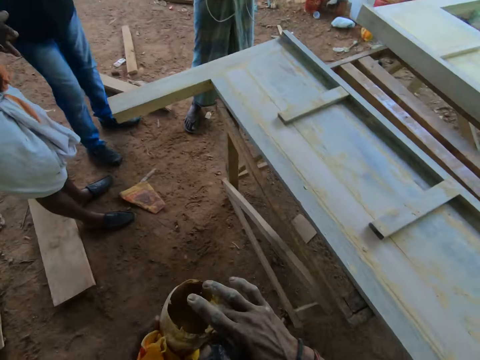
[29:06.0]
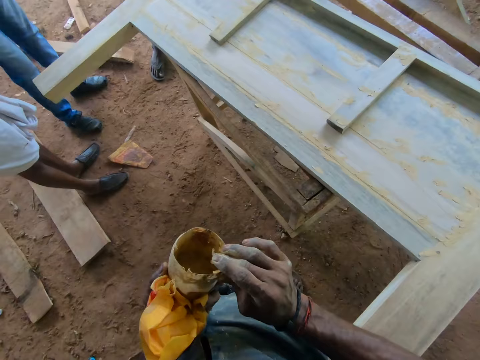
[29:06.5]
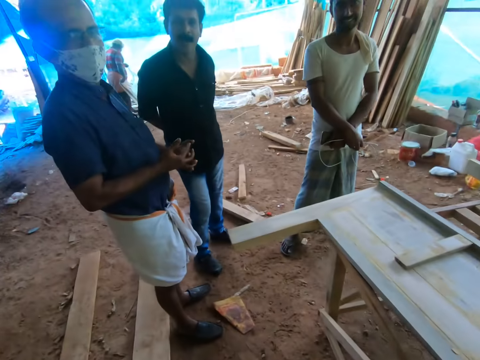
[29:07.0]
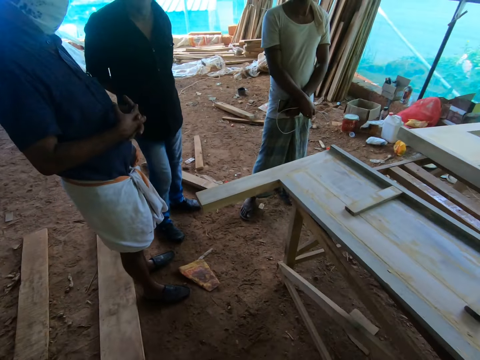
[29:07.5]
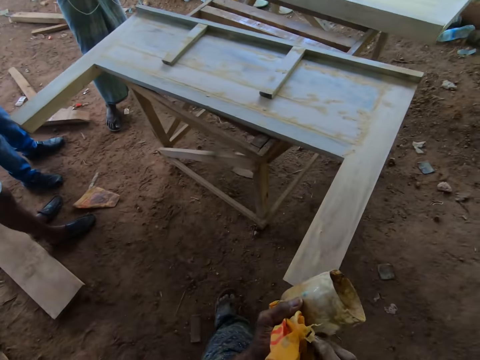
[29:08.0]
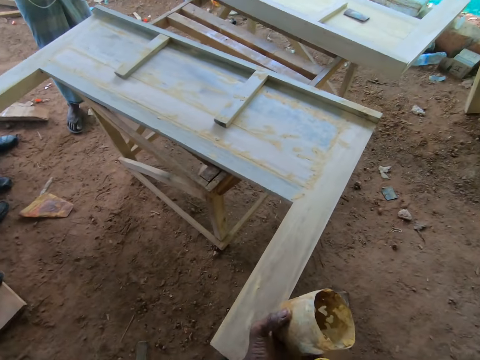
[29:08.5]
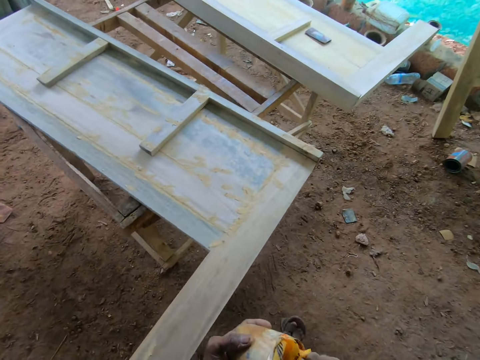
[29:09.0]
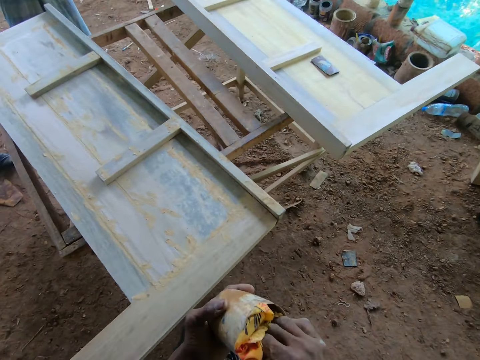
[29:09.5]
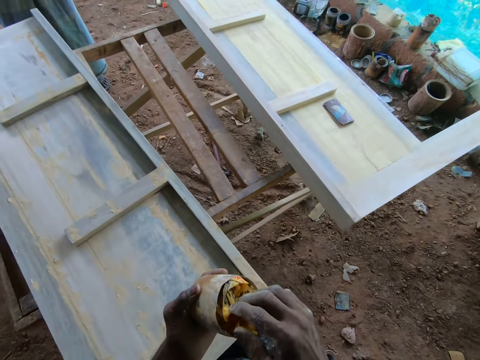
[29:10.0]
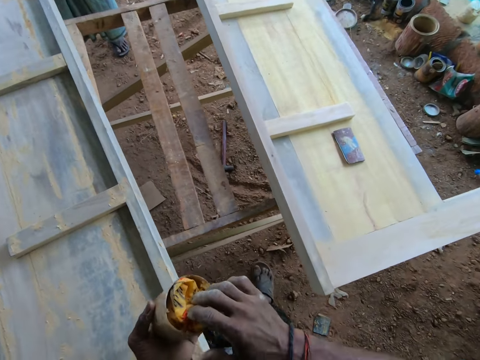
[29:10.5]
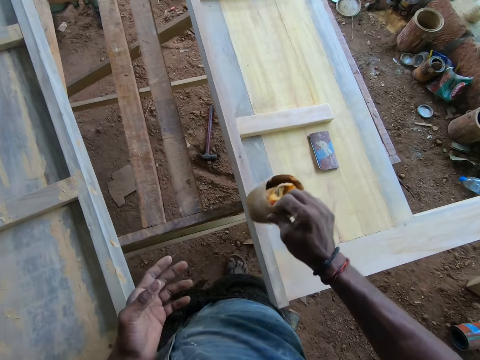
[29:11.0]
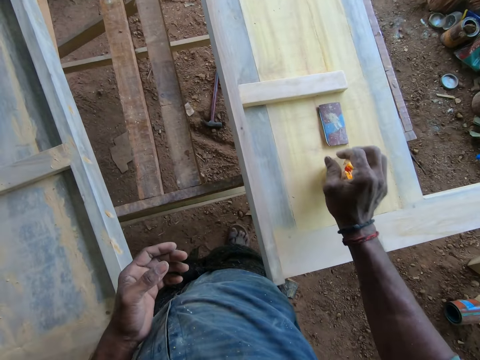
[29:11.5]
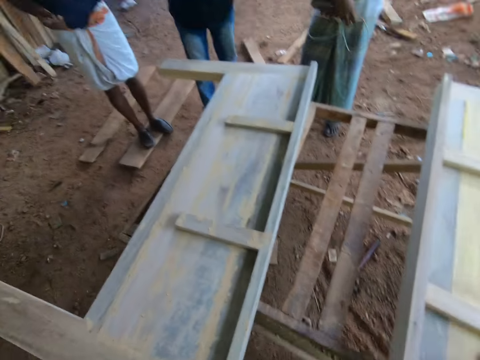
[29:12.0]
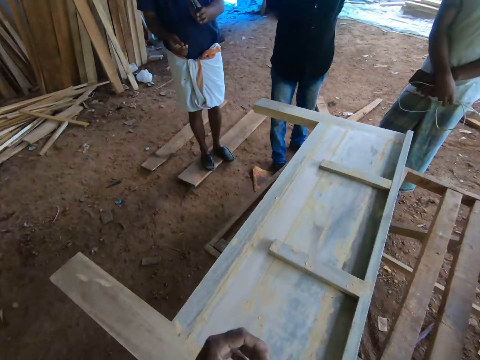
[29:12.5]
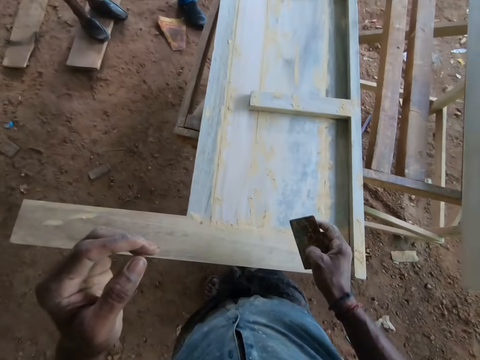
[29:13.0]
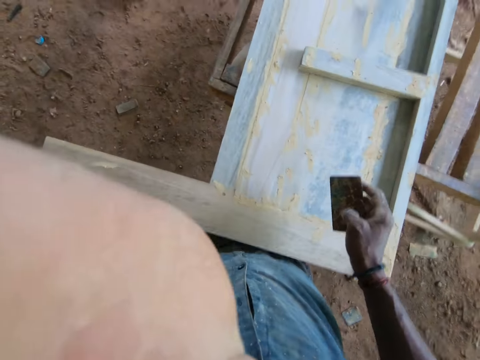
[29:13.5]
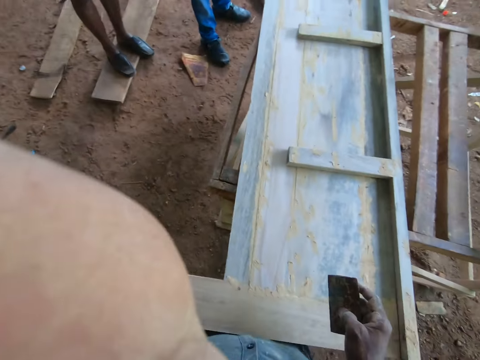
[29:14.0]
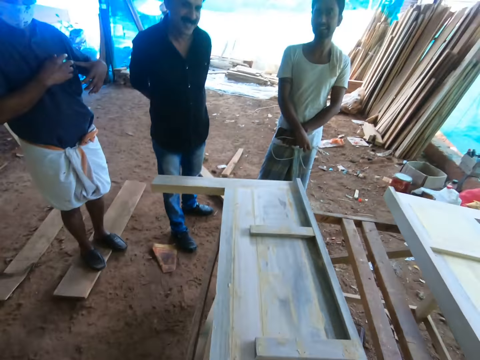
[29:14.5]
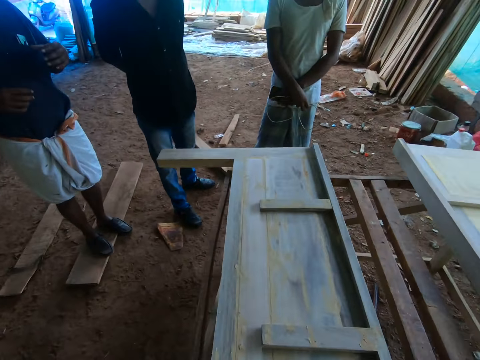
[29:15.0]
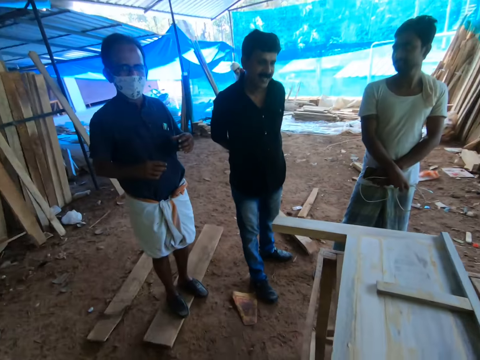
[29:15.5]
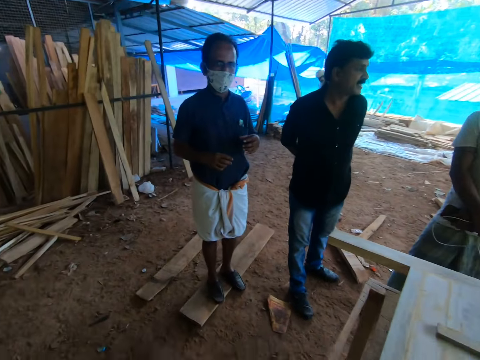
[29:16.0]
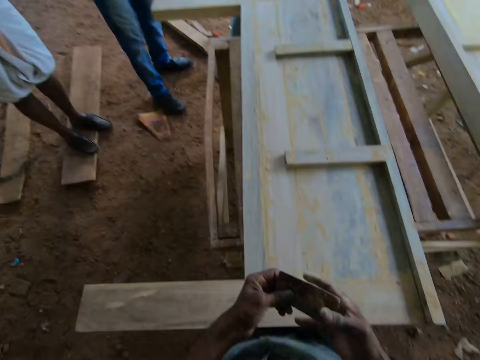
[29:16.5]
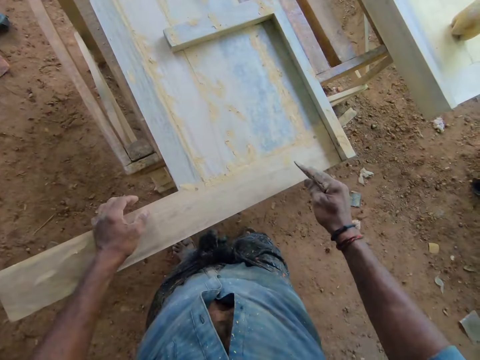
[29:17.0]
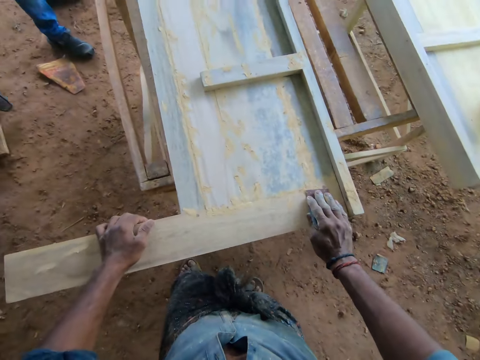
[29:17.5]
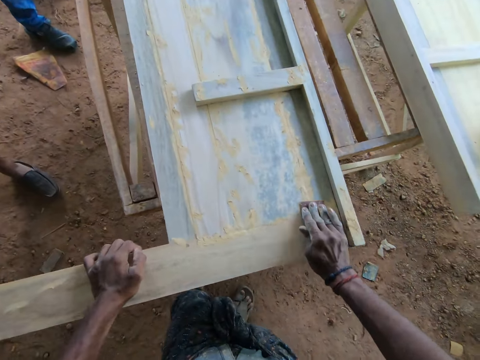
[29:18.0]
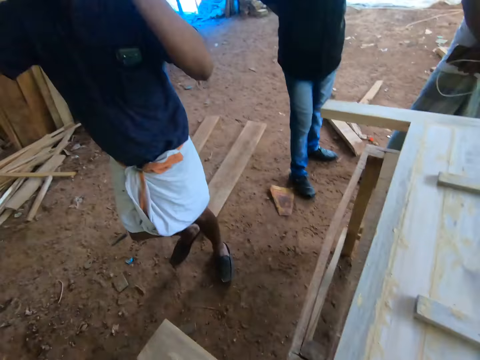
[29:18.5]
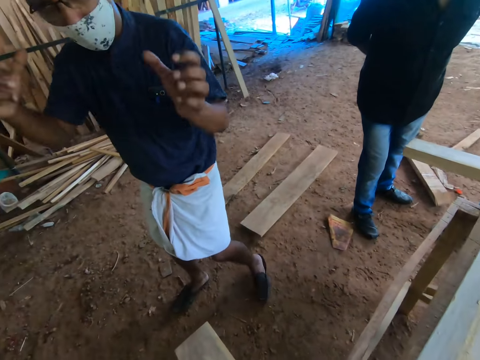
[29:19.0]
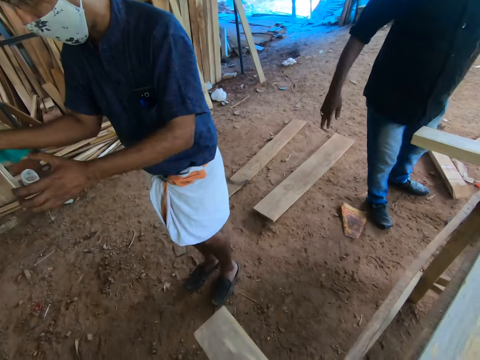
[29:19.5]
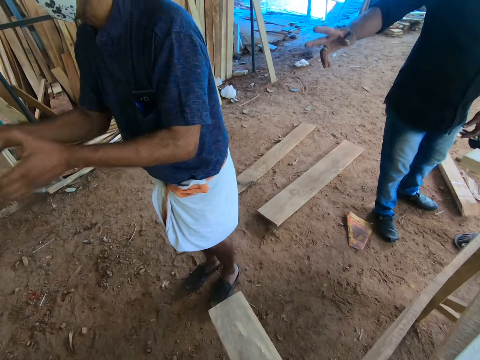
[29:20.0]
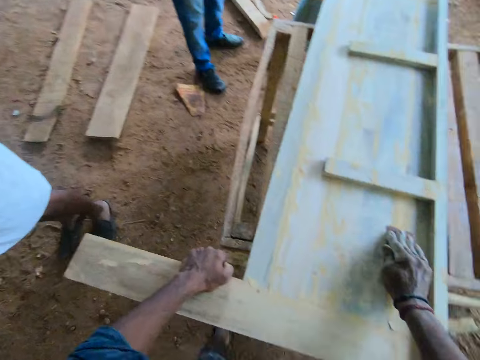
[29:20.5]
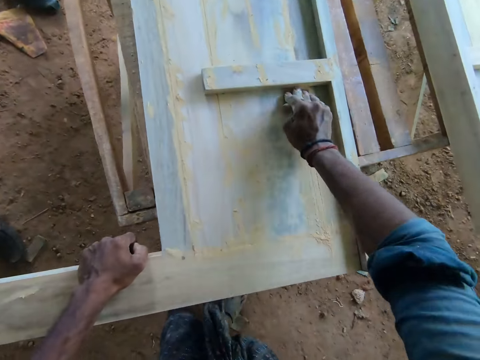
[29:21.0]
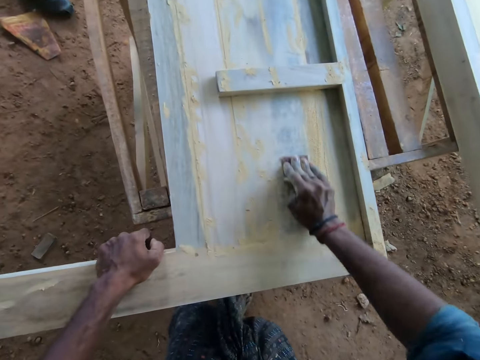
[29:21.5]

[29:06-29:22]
The camera wearer passes a plastic wrap in his left hand to his right hand. He puts the plastic wrap in his right hand in the container of gum in his left hand. He puts his hand in the container. He walks around. He passes the container of gum in his left hand to his right hand. He drops the container of gum in his right hand on a piece of furniture on the furniture frame. He picks up a sandpaper from the piece of furniture with his right hand. He adjusts a pair of glasses on his face with his left hand. He moves the piece of furniture on the furniture frame with his left hand. He converses with a person. He polishes the piece of furniture with the sandpaper in his right hand.

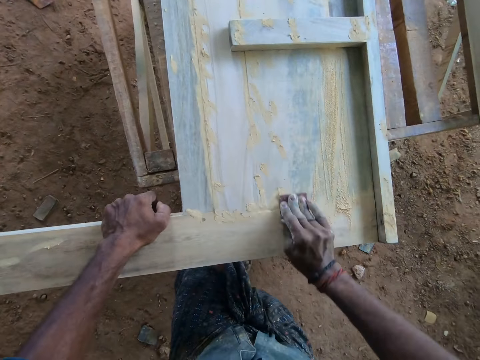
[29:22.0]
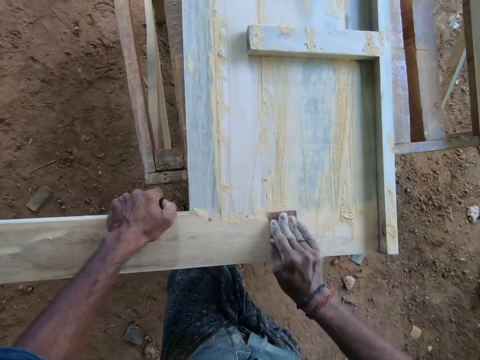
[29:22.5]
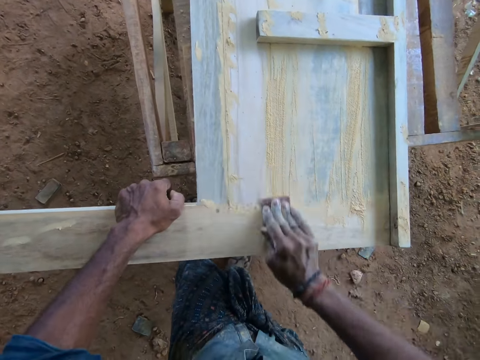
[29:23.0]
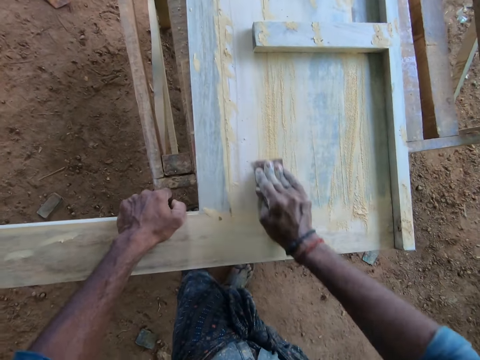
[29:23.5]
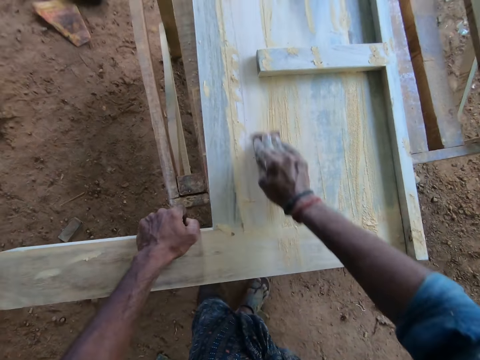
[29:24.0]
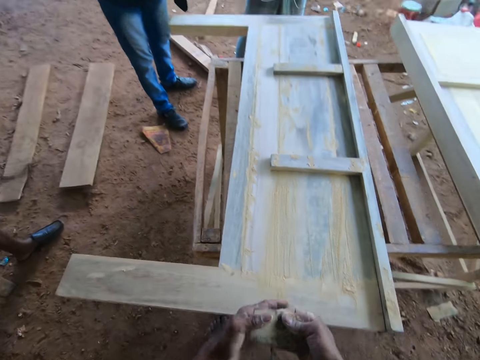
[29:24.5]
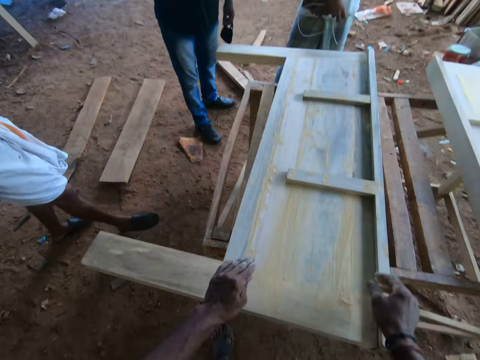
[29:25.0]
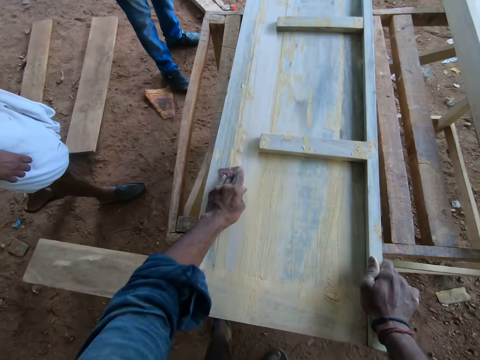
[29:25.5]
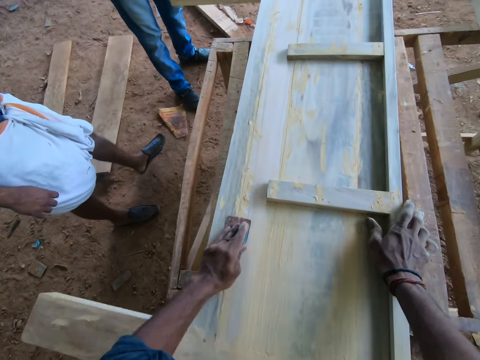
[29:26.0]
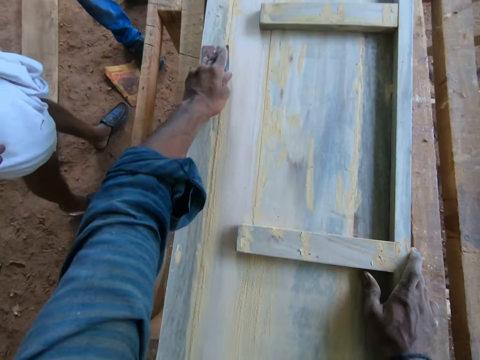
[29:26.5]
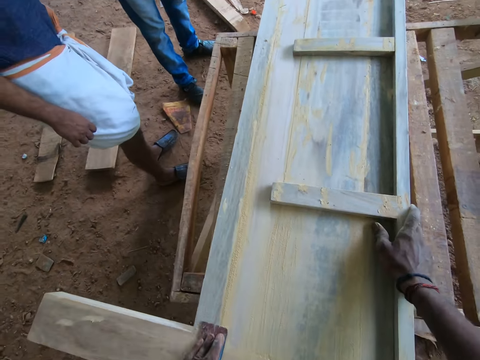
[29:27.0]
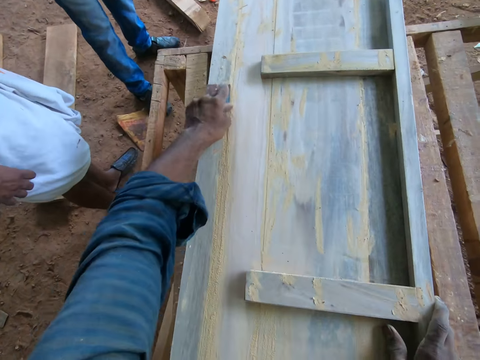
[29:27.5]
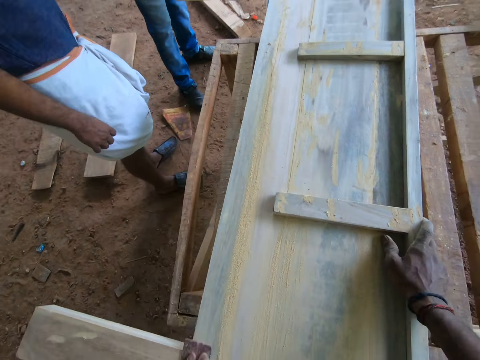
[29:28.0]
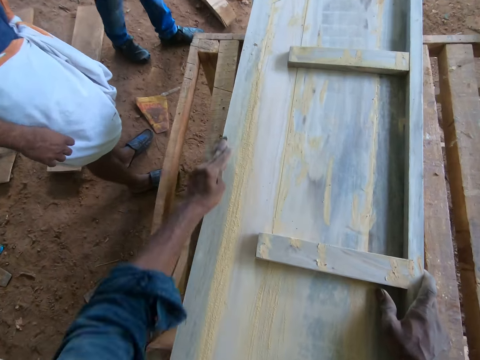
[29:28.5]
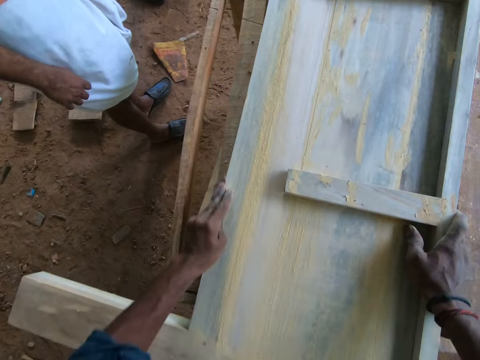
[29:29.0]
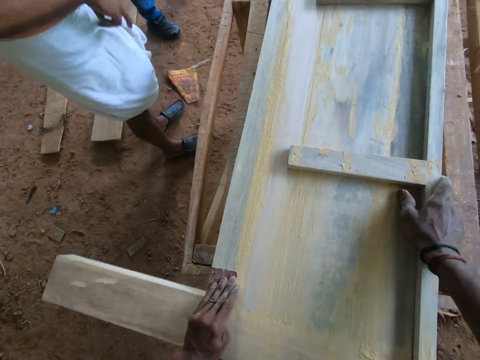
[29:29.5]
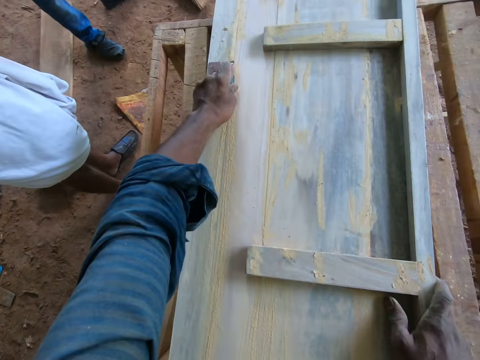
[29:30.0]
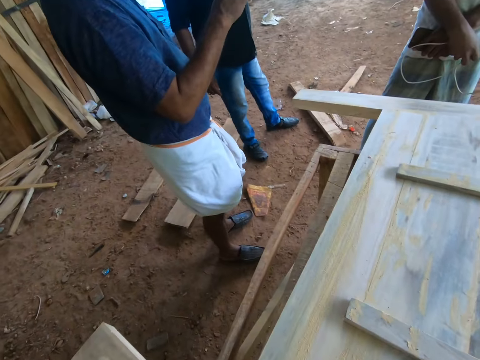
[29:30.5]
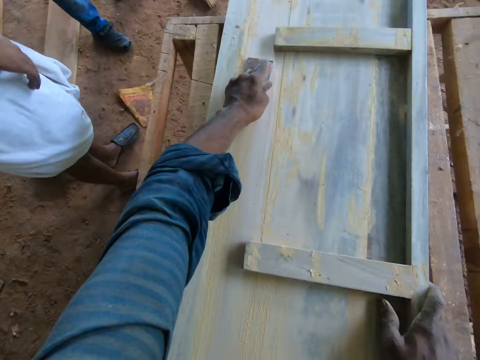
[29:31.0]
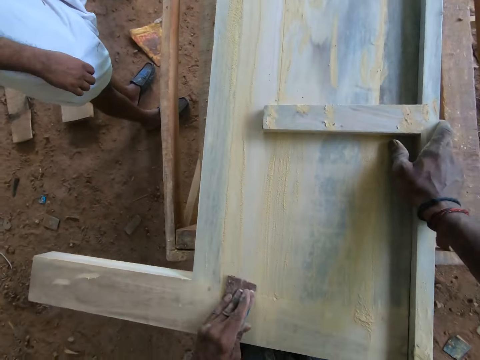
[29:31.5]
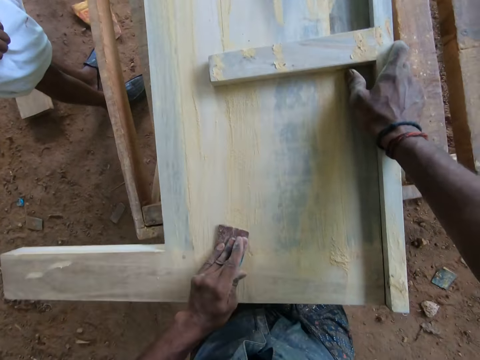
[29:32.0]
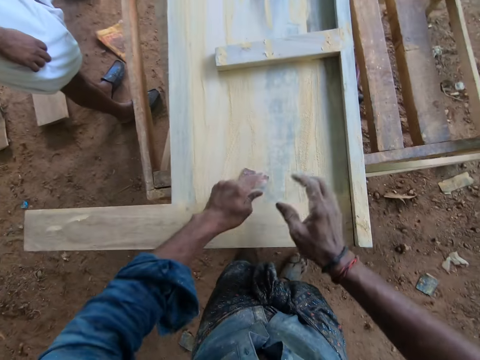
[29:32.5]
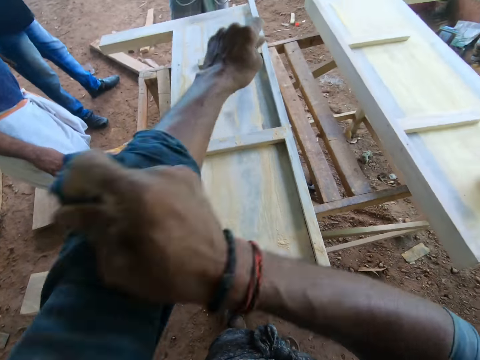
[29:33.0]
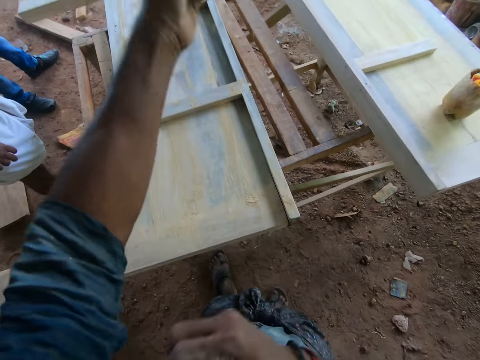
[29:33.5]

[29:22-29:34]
The camera wearer passes the sandpaper in his right hand to his left hand. He polishes the piece of furniture with the sandpaper in his left hand. He rolls his shirt sleeve with his right hand.
